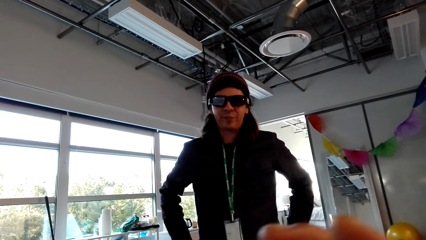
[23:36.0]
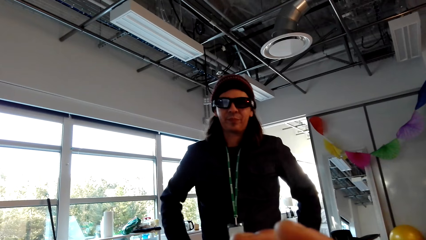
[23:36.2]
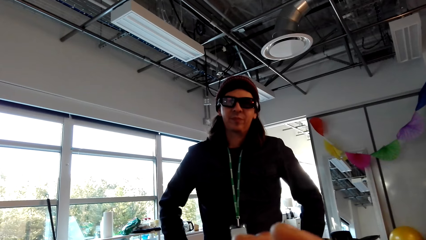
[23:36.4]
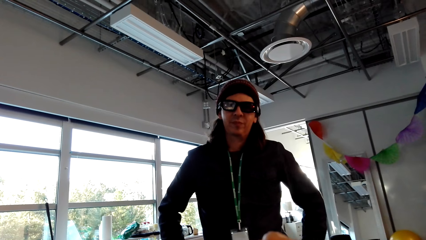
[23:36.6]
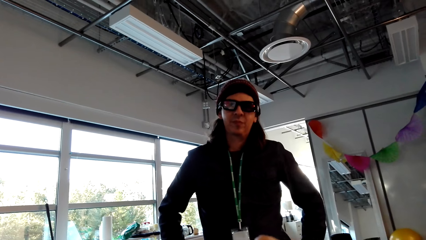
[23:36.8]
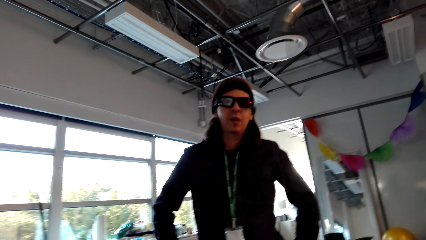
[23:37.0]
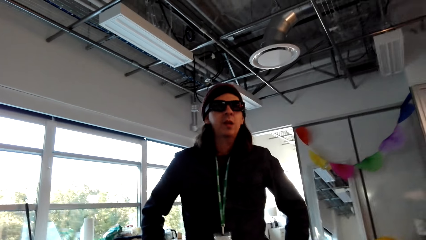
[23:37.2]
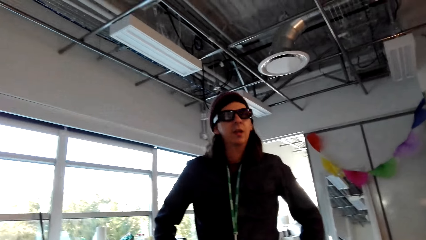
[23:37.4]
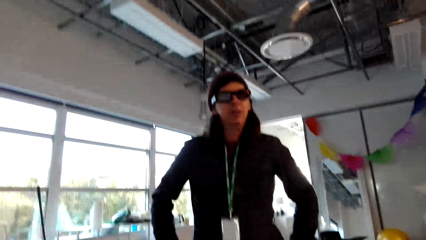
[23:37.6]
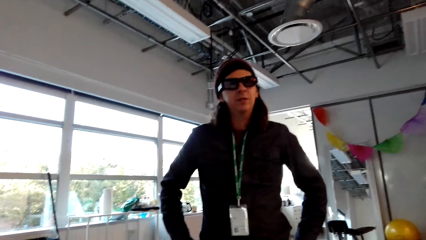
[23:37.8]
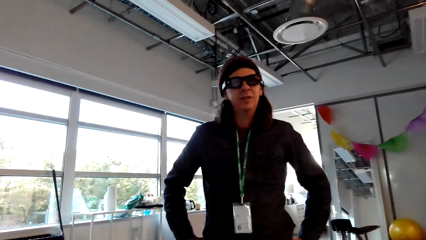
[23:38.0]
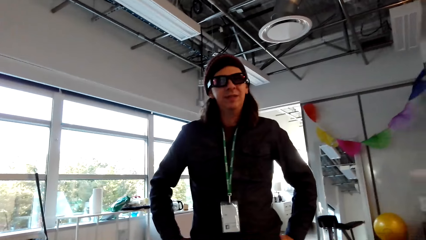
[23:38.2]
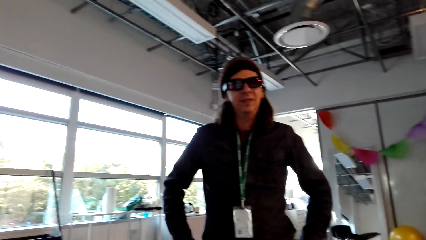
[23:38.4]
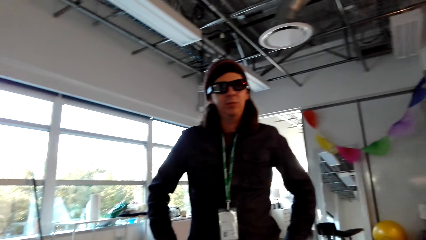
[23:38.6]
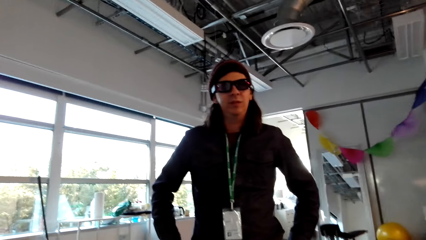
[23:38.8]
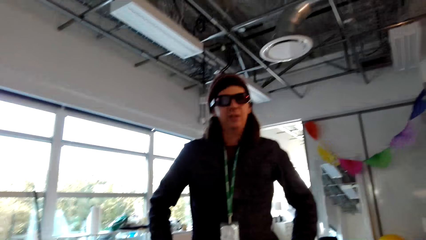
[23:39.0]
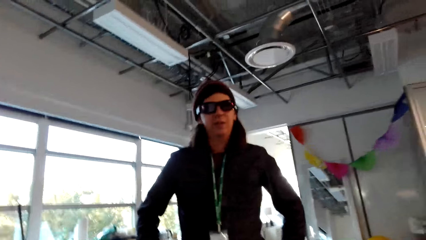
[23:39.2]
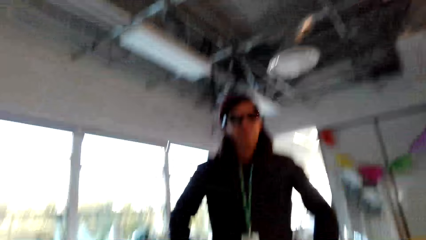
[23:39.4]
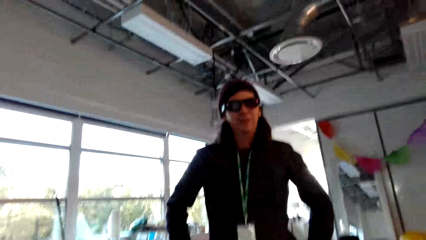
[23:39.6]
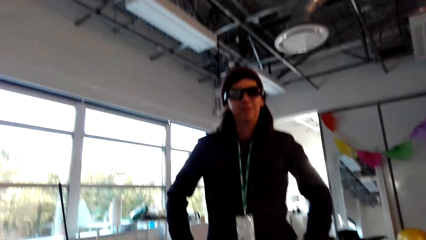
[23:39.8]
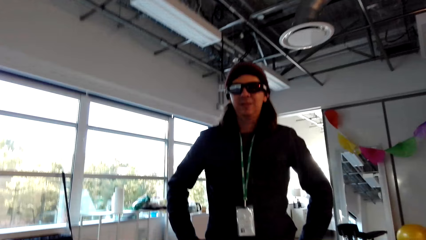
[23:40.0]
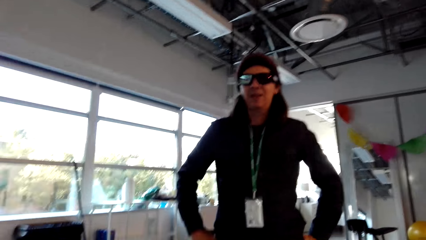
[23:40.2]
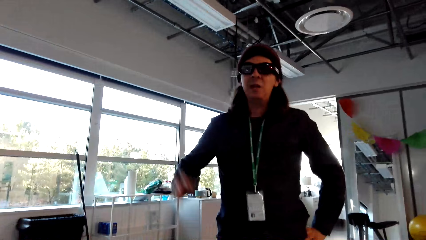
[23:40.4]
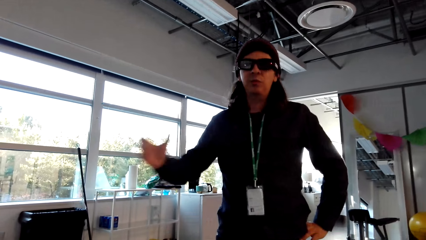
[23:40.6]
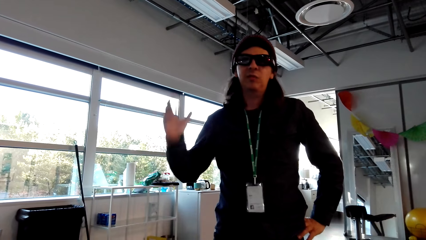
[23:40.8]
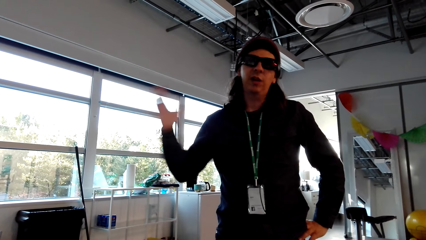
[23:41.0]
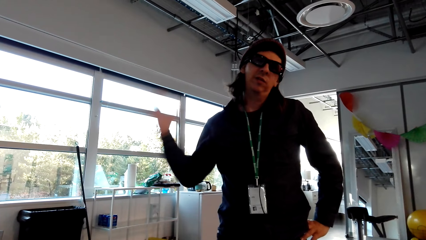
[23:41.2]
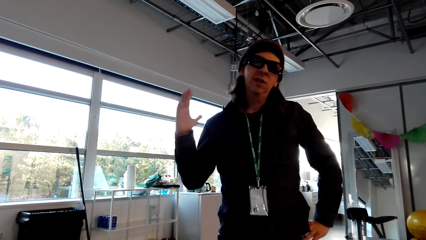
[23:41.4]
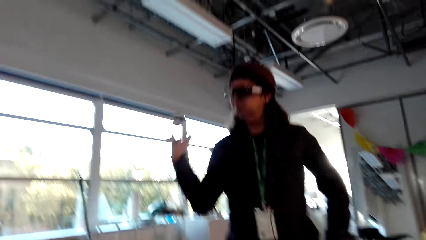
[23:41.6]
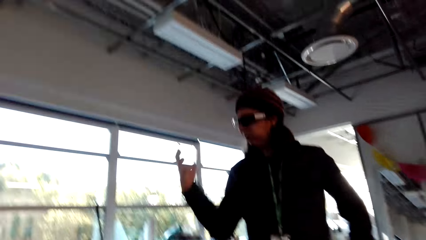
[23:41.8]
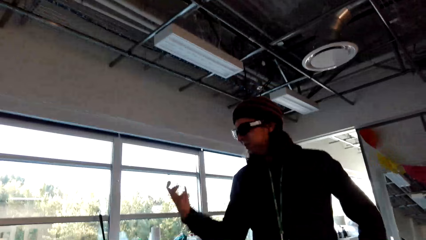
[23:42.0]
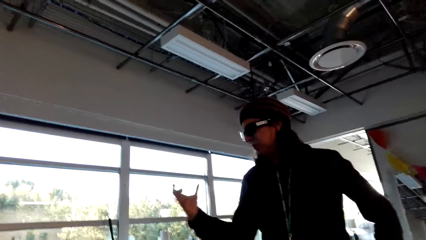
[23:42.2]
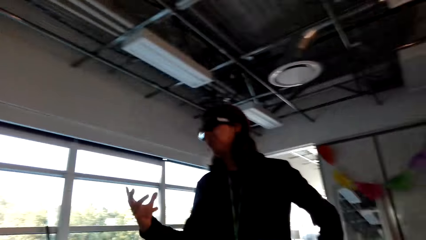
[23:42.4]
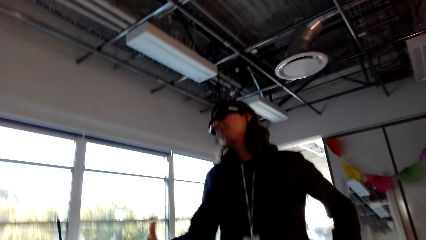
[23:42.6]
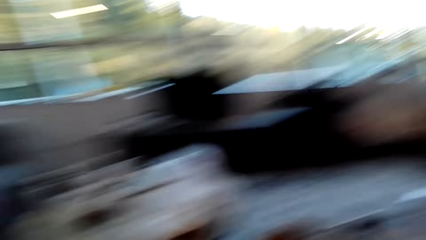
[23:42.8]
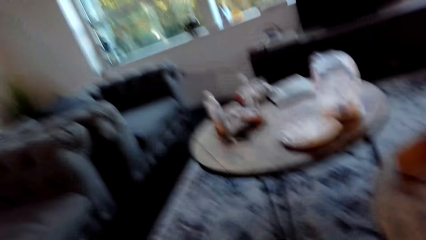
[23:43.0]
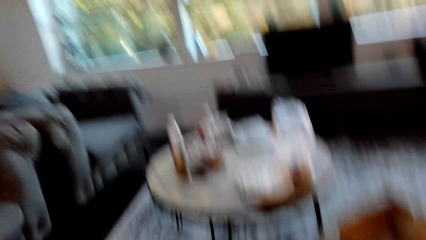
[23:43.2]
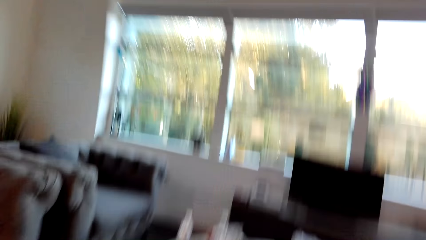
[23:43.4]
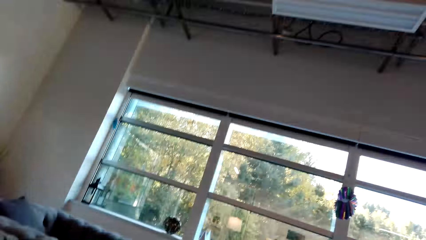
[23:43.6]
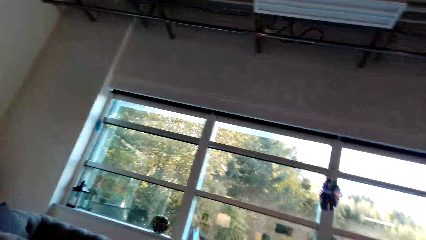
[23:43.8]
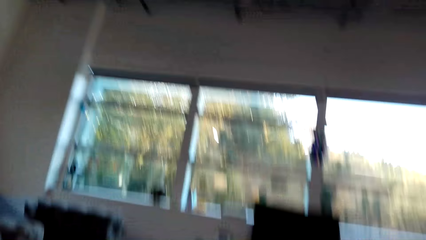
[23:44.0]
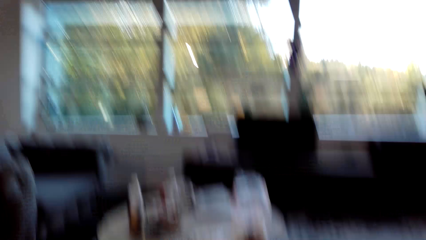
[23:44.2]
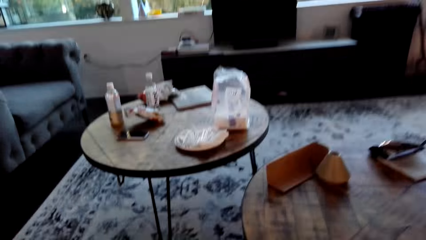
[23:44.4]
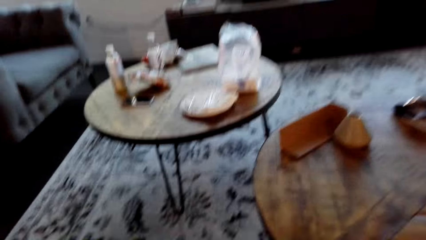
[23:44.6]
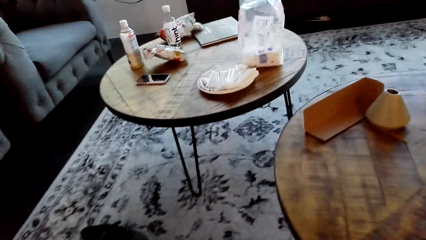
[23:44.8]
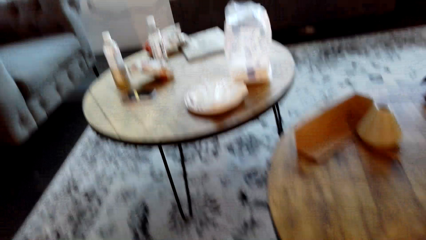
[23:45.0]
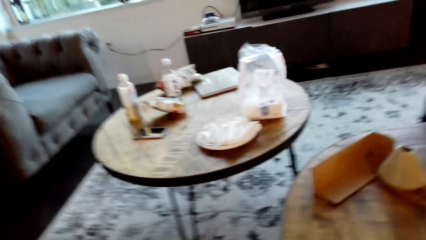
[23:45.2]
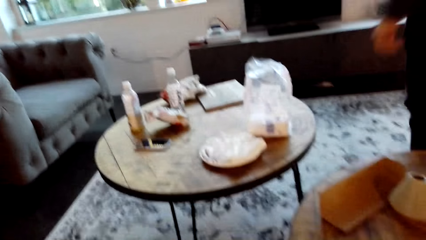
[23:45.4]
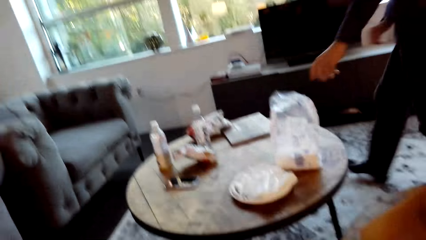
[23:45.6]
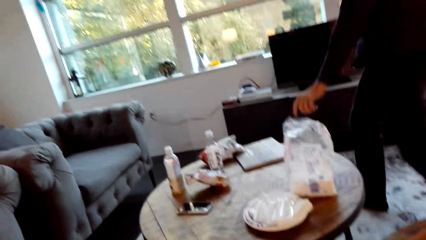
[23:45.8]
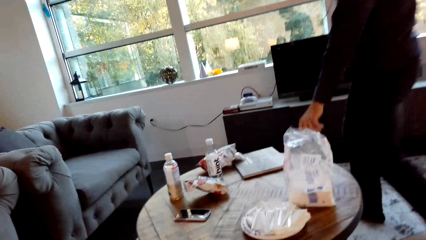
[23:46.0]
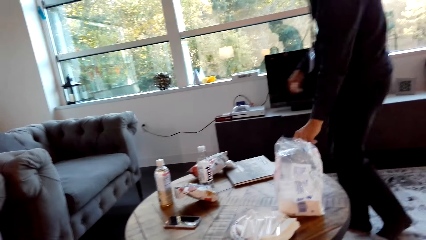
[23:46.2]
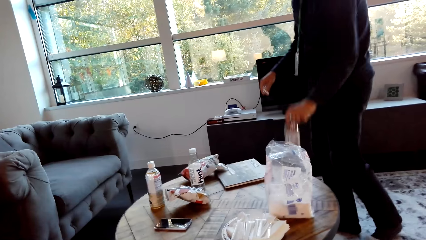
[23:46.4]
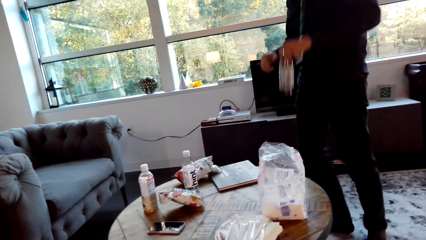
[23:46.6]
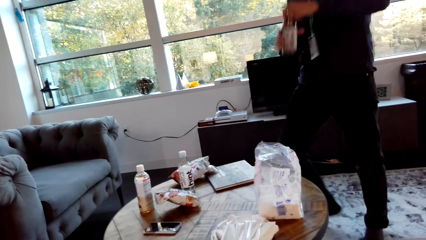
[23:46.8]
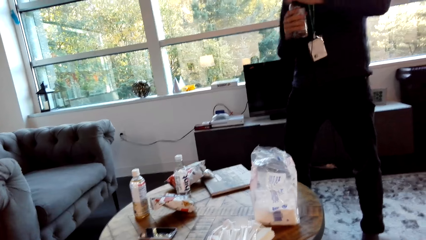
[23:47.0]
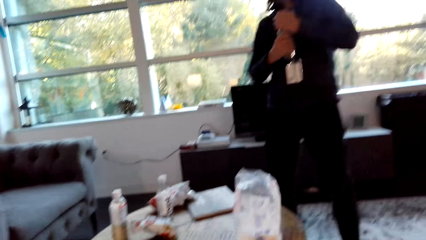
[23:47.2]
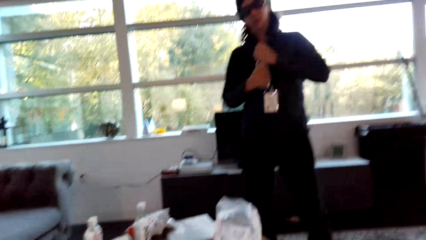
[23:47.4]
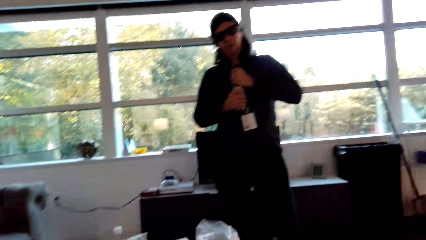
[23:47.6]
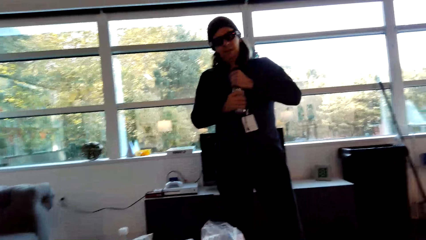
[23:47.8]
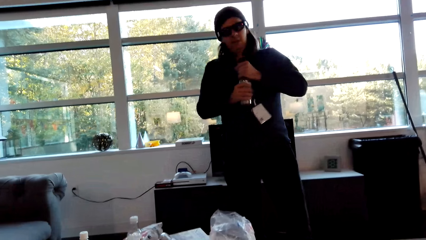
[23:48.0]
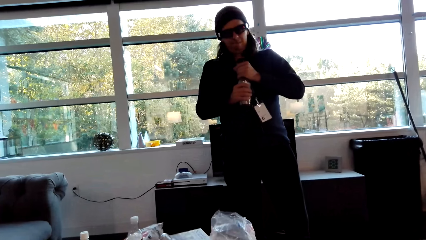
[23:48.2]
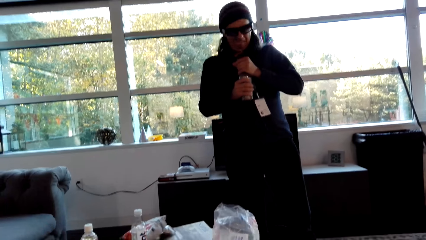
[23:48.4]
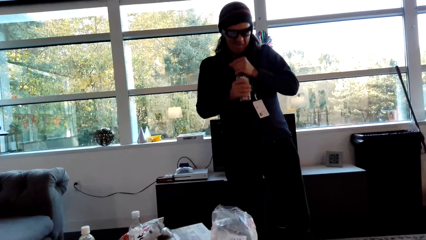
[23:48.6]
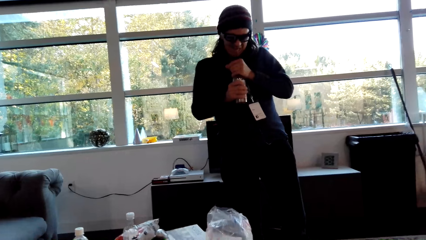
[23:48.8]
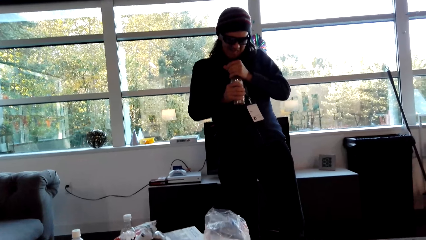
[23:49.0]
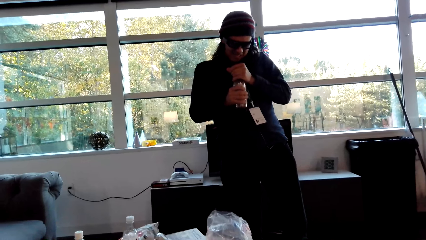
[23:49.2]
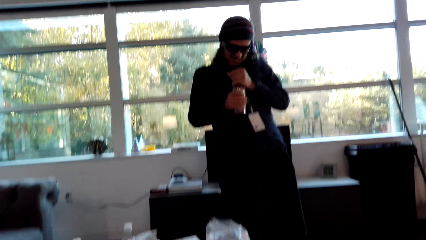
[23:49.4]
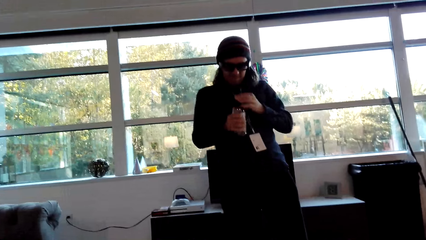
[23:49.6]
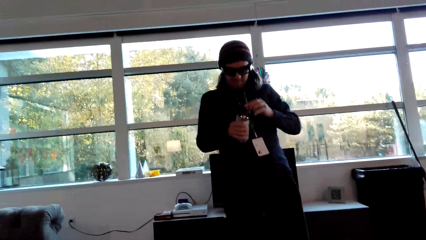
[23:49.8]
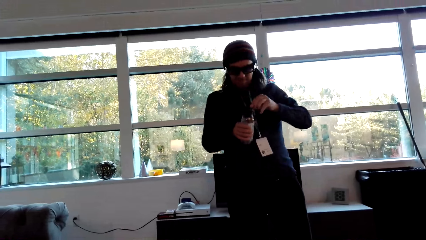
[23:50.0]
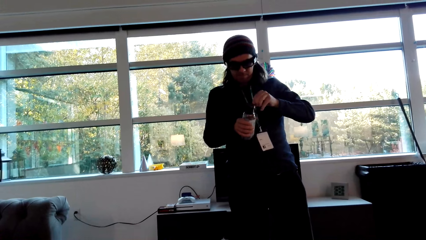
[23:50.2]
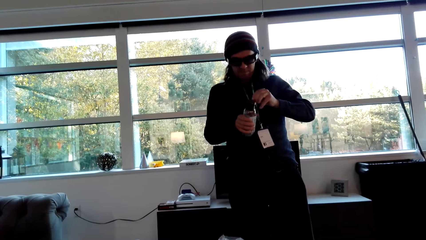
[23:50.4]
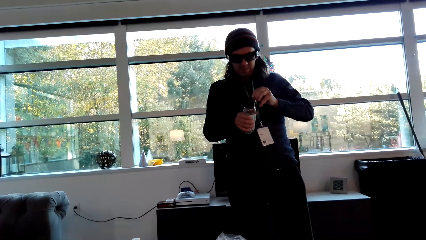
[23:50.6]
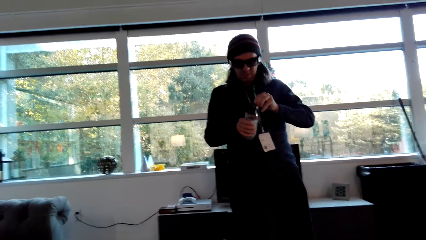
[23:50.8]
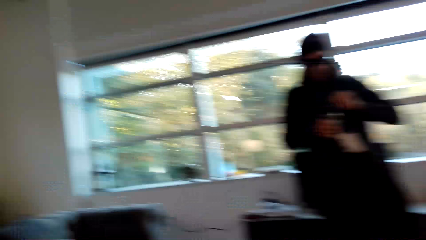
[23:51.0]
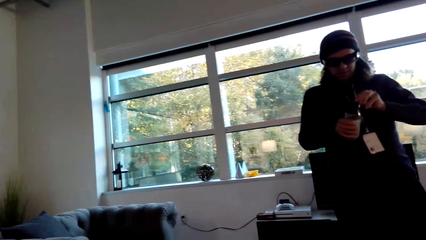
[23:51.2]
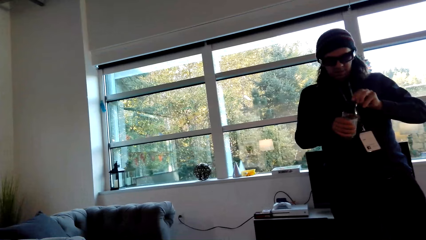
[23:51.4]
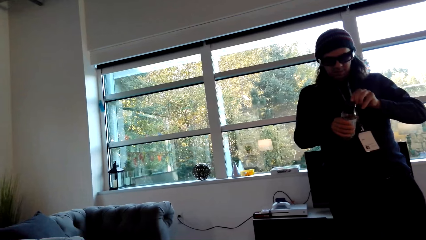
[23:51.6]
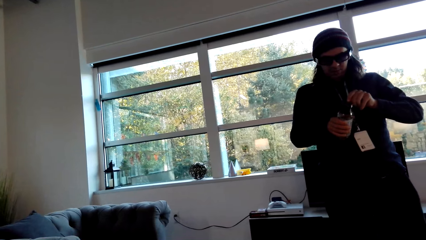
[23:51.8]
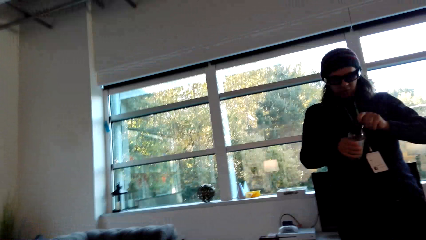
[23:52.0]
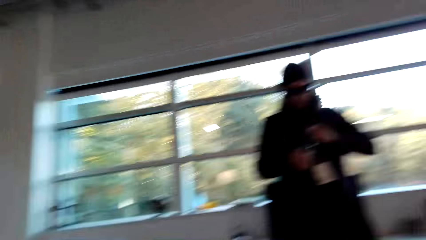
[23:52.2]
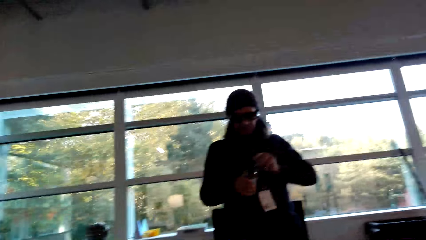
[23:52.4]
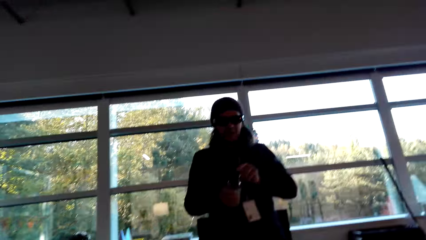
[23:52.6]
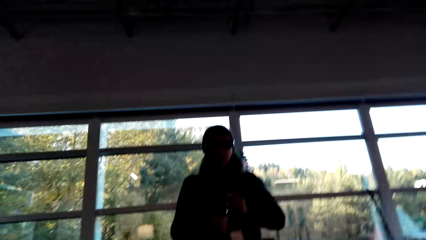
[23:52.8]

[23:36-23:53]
The camera wearer looks around the living room. A man walks around the living room and picks up a bottle. The camera wearer interacts with the man.
